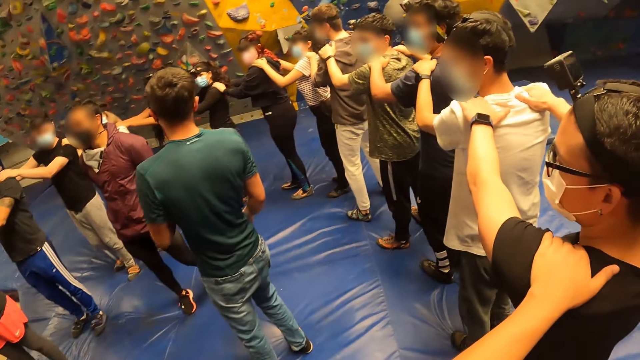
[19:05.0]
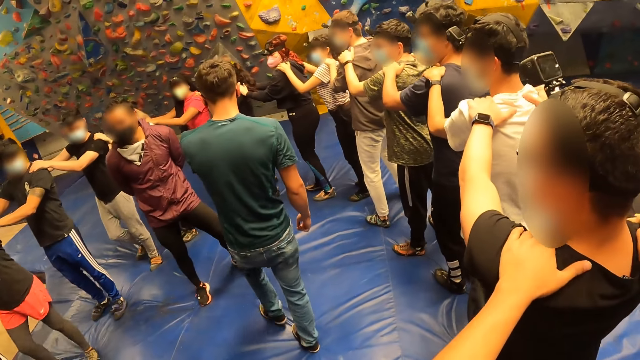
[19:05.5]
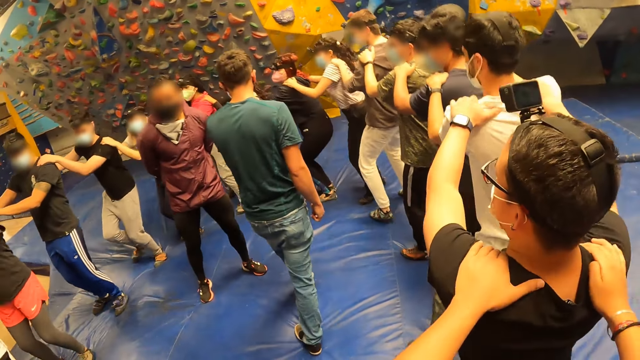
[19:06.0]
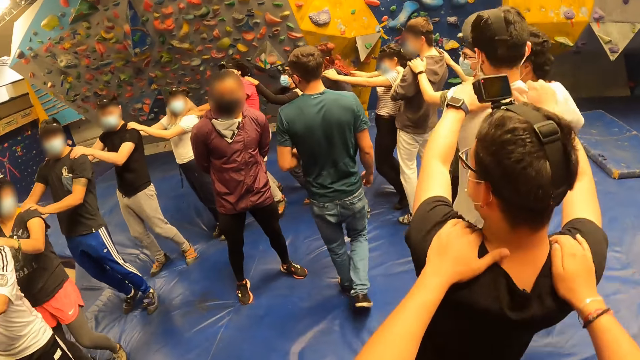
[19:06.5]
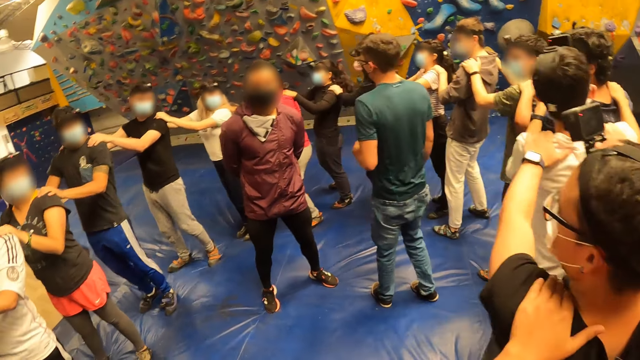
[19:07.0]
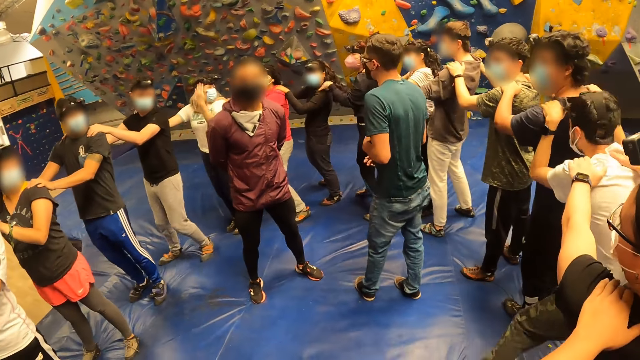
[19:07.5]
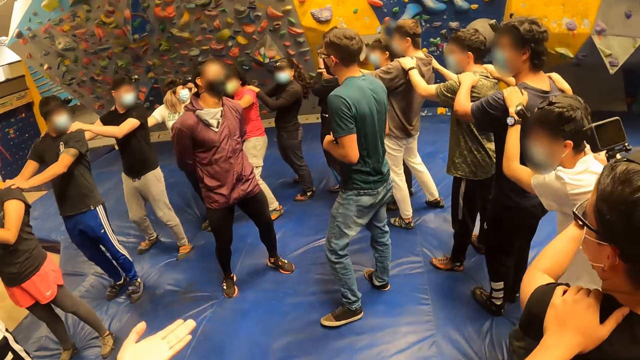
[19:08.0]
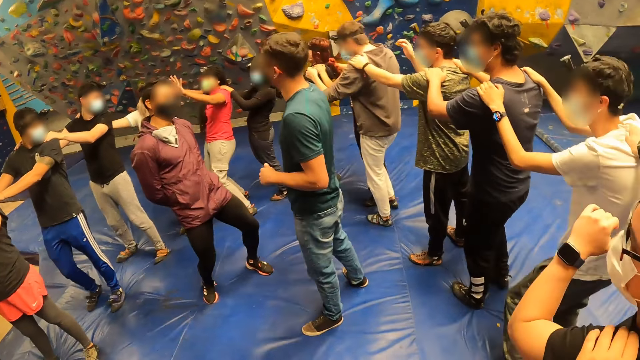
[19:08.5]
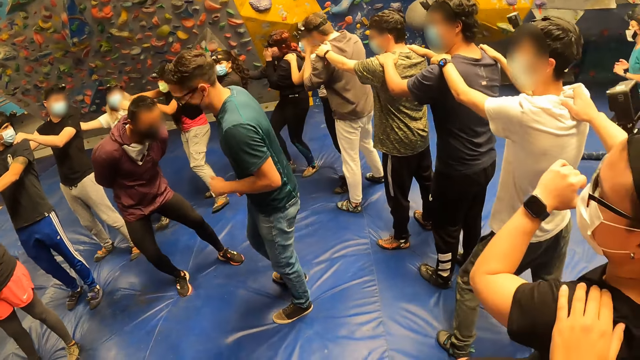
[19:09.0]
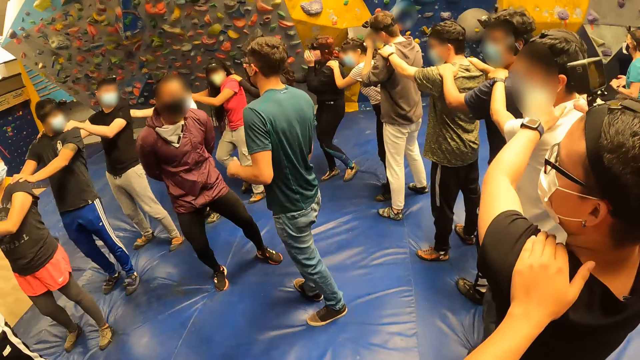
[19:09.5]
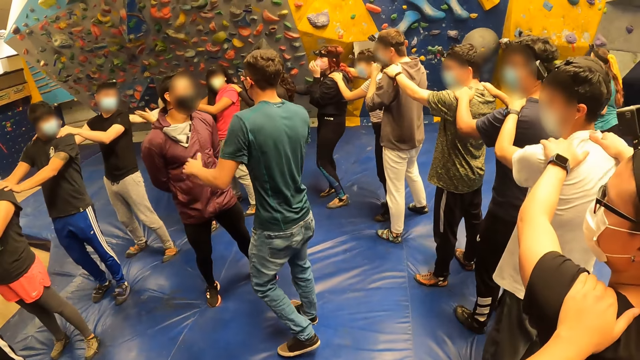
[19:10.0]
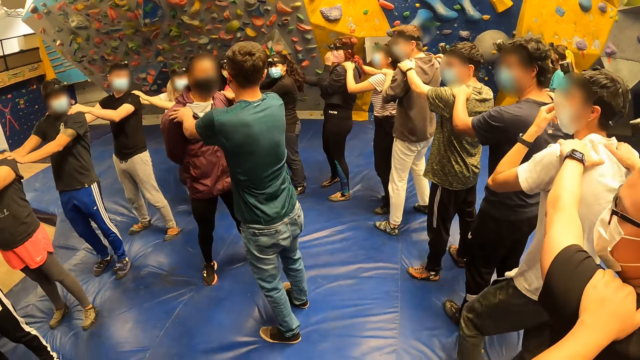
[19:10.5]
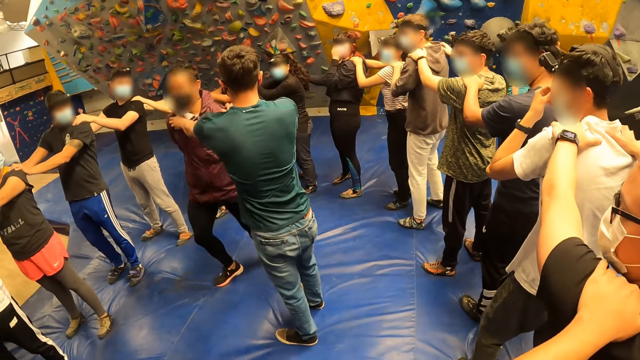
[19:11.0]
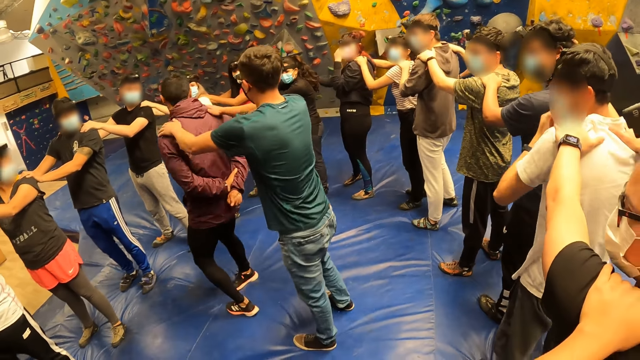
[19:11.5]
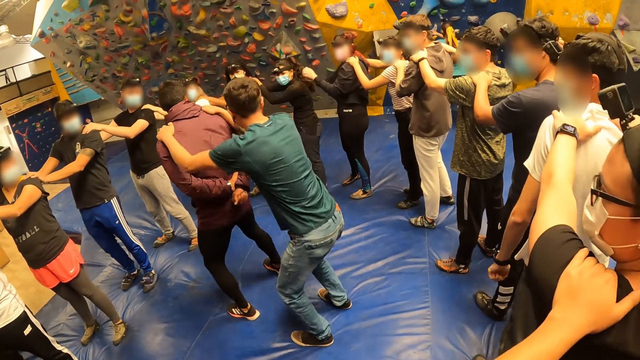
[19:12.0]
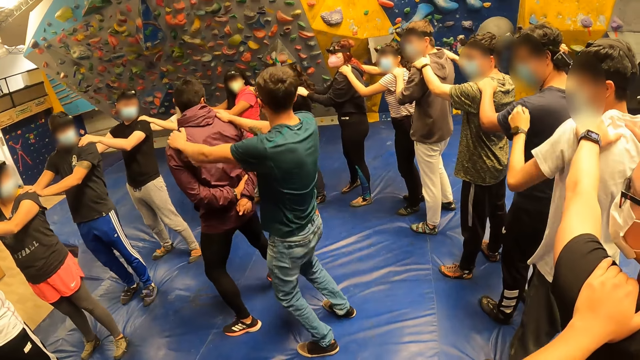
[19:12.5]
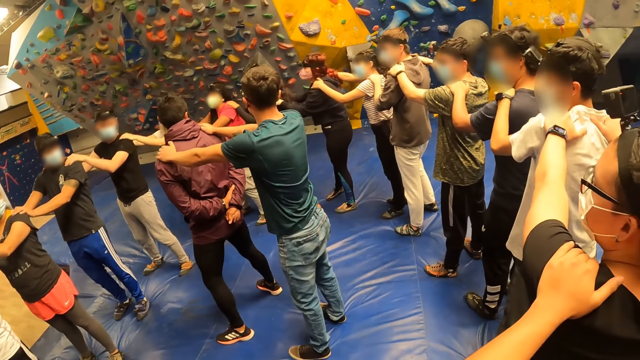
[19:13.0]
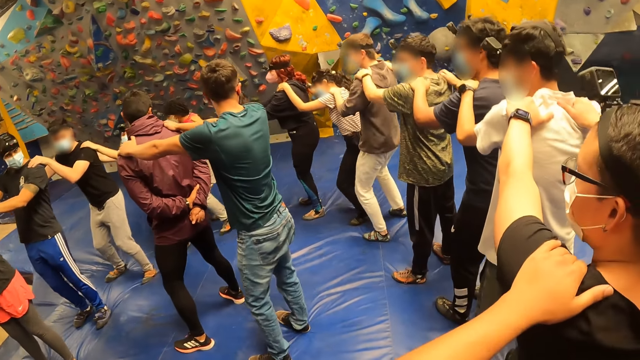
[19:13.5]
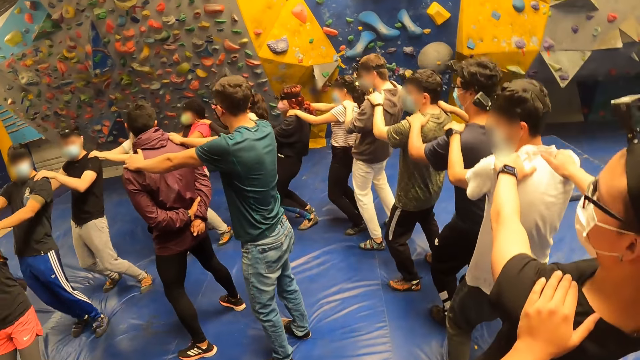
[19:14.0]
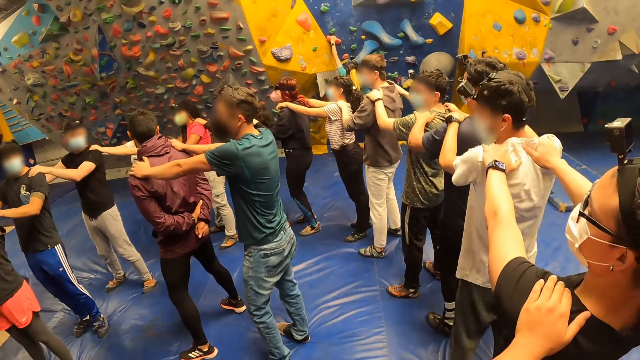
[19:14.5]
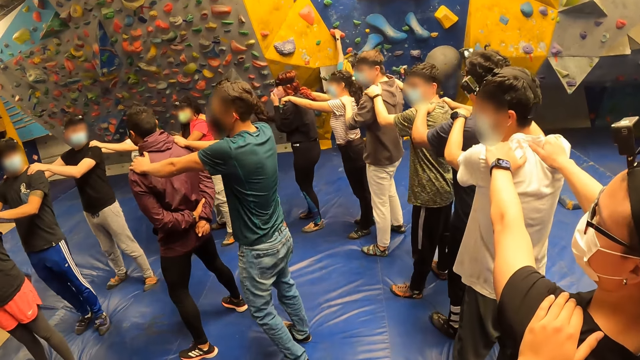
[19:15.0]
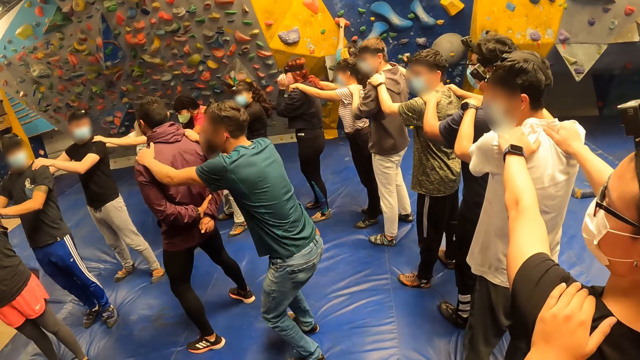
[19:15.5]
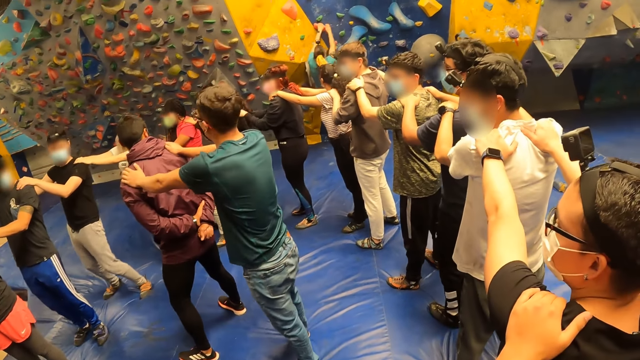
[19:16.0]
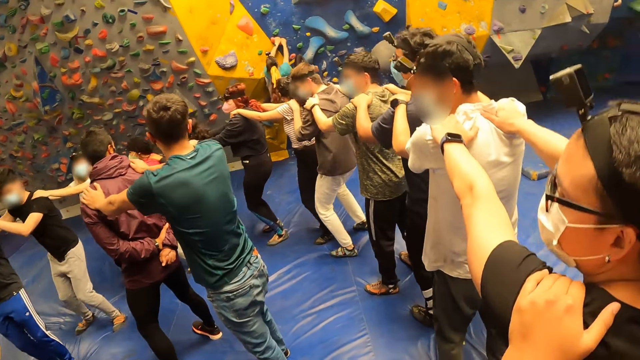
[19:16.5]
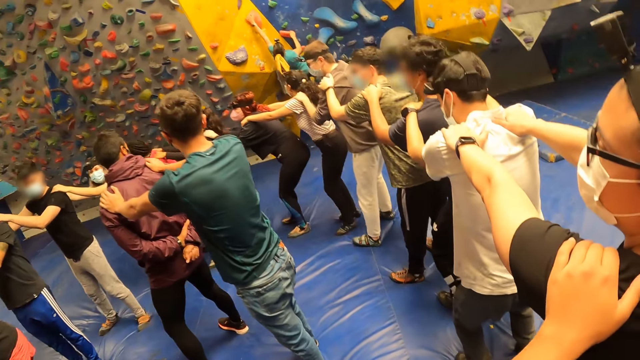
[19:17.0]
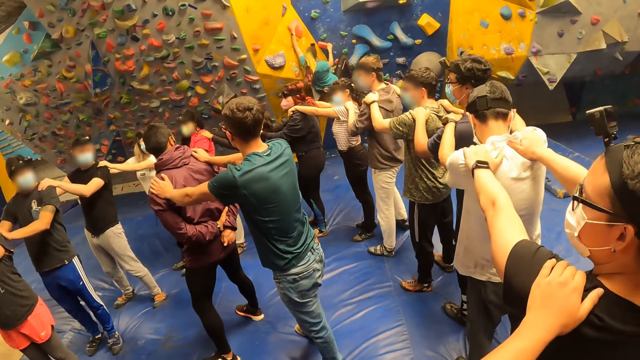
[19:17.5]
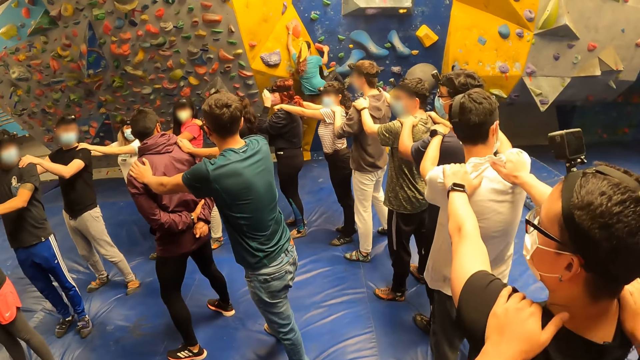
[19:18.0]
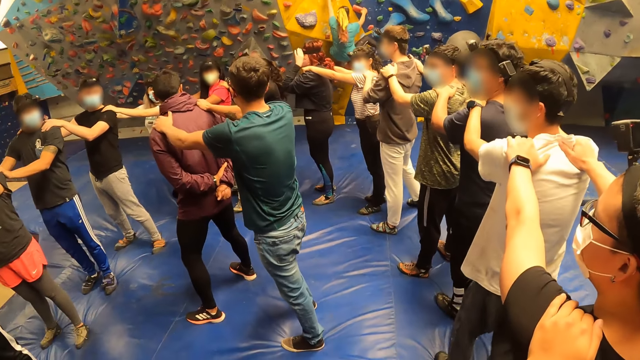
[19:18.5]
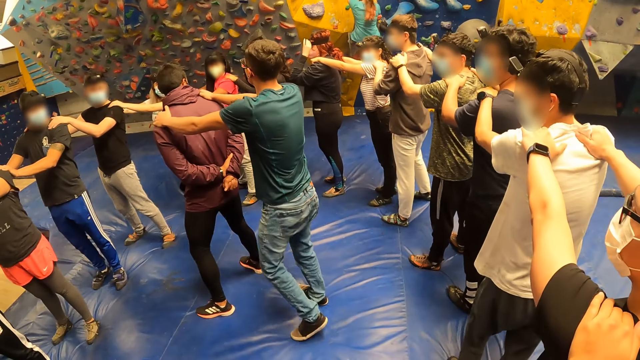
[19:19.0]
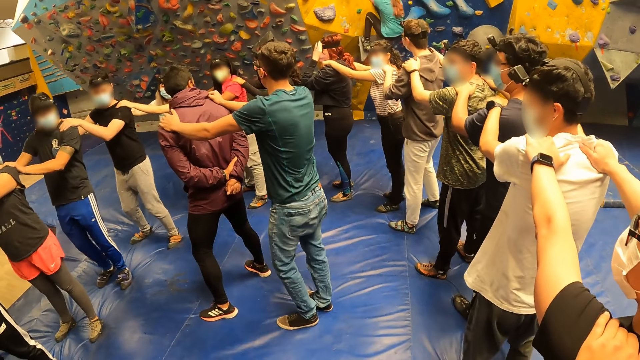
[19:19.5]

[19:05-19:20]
The camera wearer looks around. A man turns another man around with his hands. The first man places his hands on the shoulder of the other man. The first man demonstrates an exercise. The camera wearer exercises with the group of people. They squat. They look around. They squat. They look around.

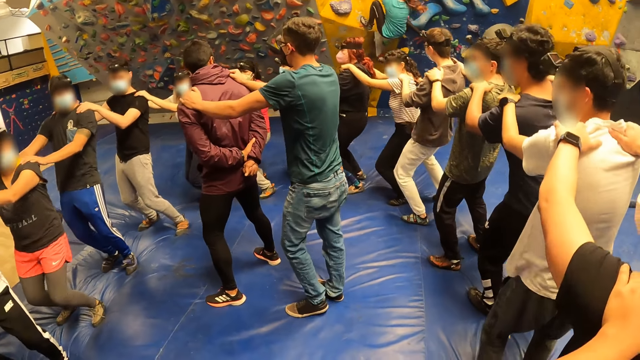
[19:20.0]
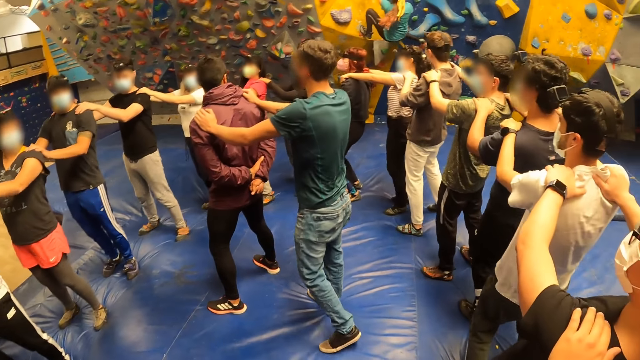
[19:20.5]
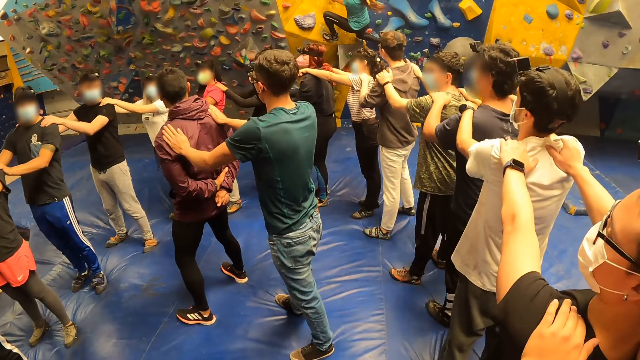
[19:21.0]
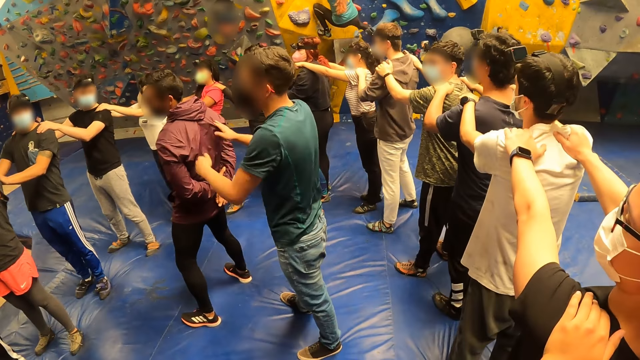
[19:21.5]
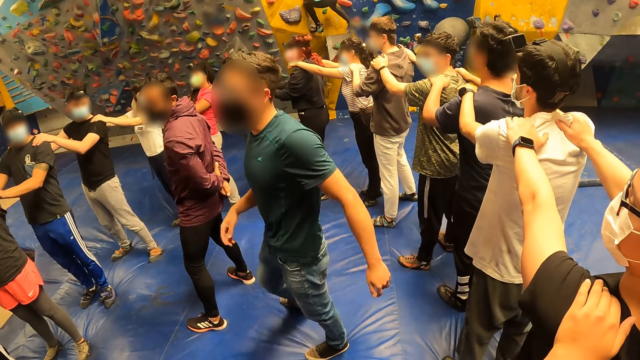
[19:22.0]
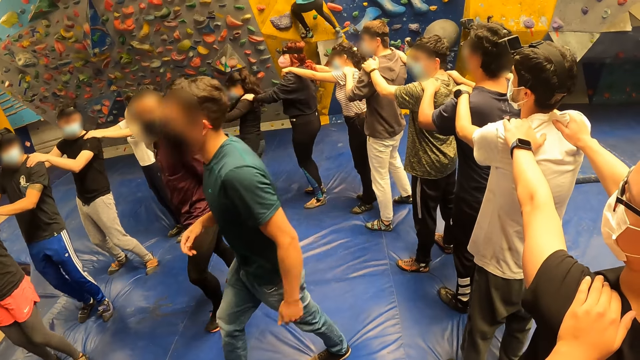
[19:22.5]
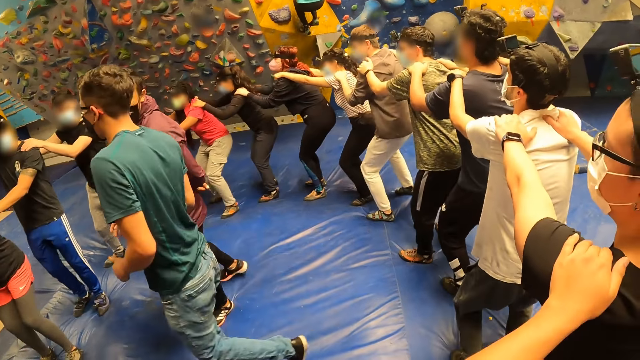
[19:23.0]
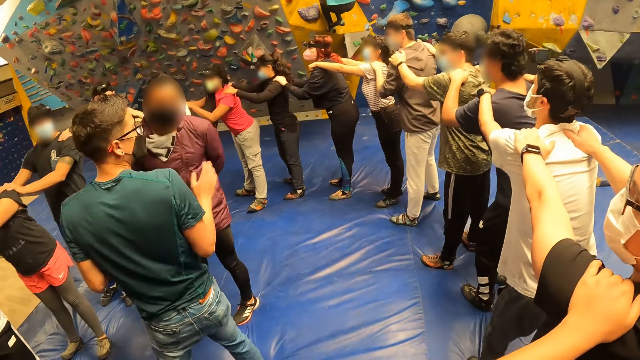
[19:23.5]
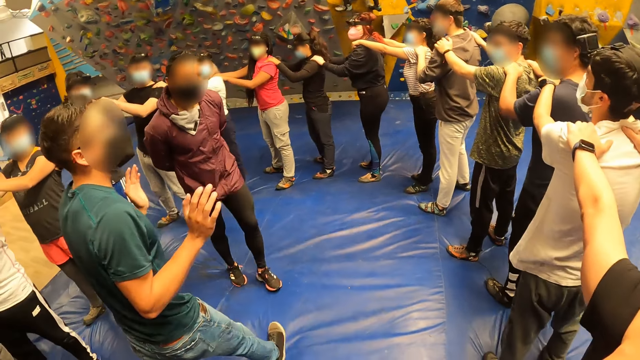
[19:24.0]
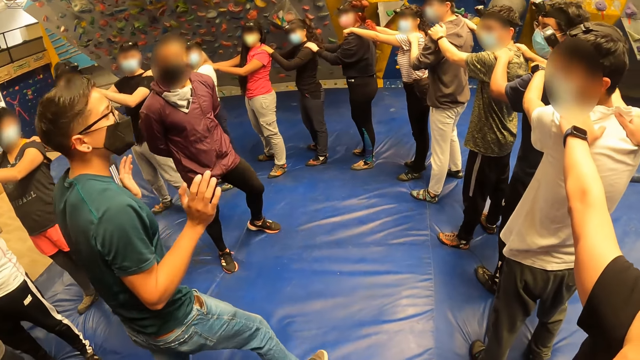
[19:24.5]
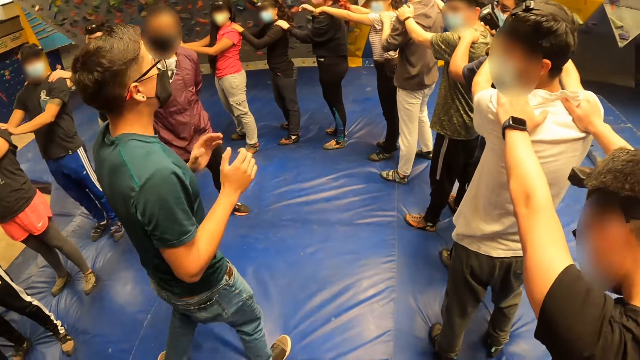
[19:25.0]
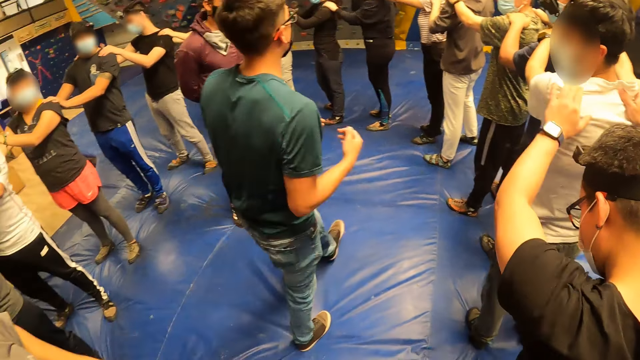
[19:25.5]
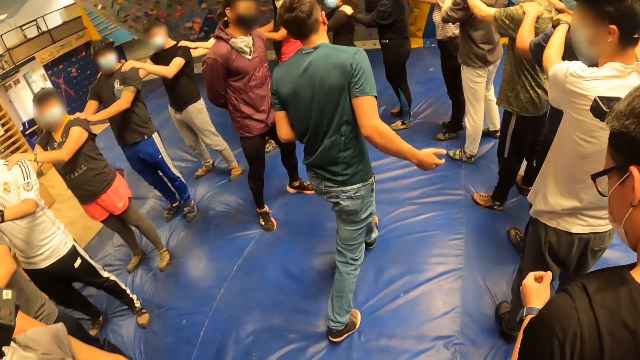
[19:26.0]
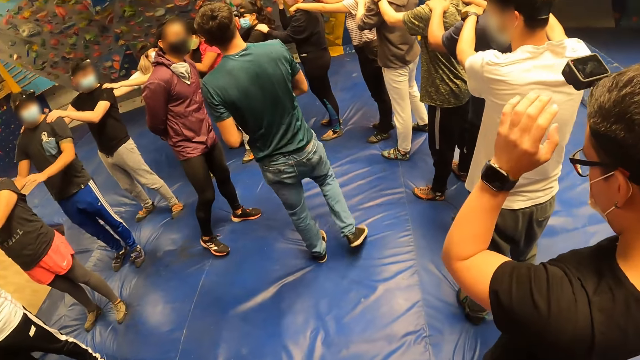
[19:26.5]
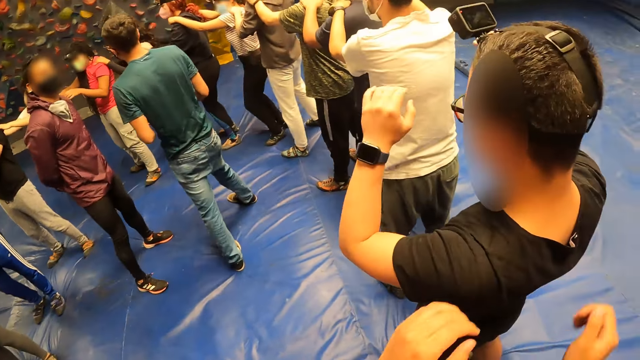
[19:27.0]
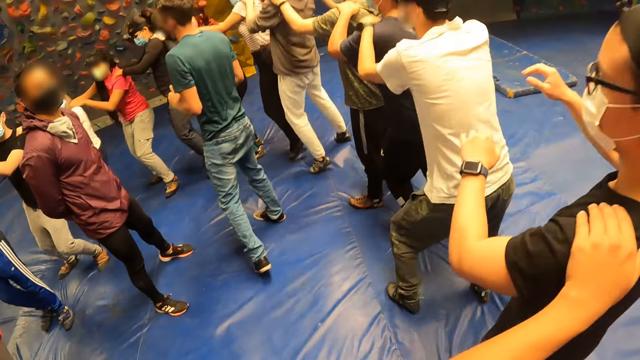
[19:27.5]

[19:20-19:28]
The camera wearer squats. They look around. They unhand a person's shoulders. They hold the person's shoulders.
